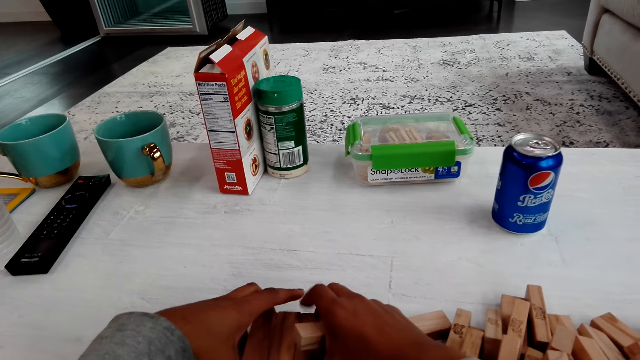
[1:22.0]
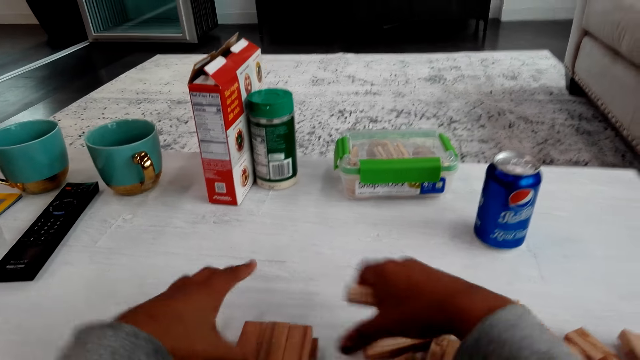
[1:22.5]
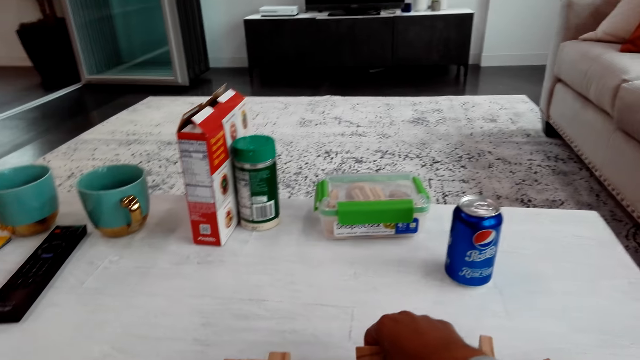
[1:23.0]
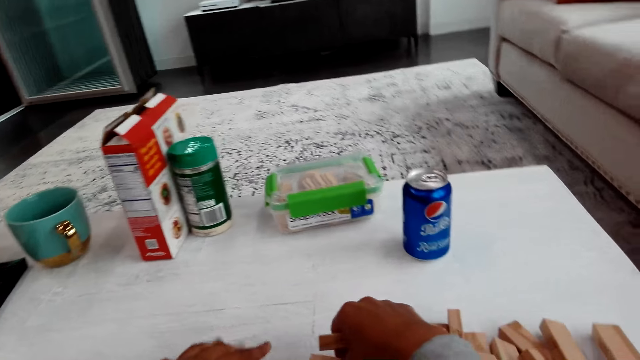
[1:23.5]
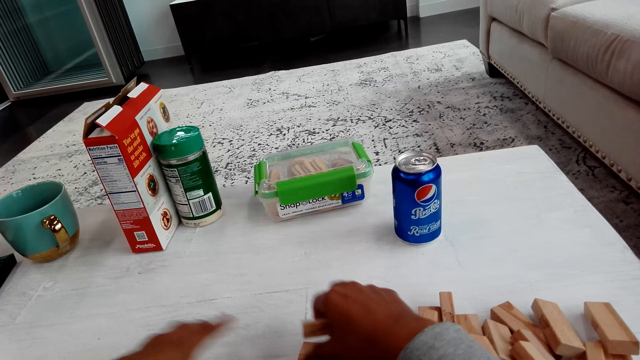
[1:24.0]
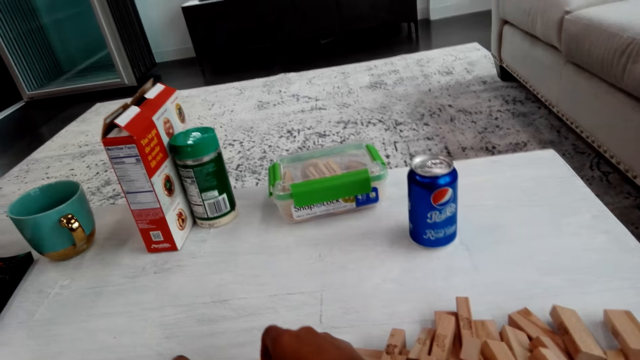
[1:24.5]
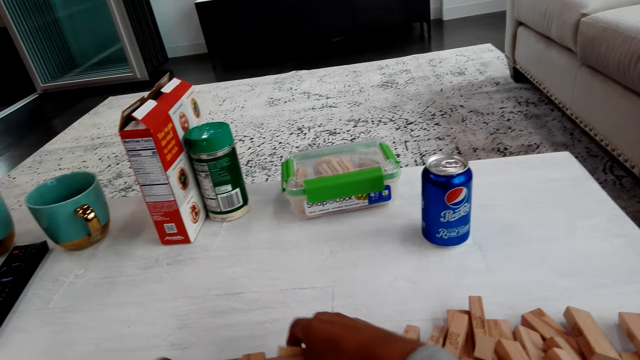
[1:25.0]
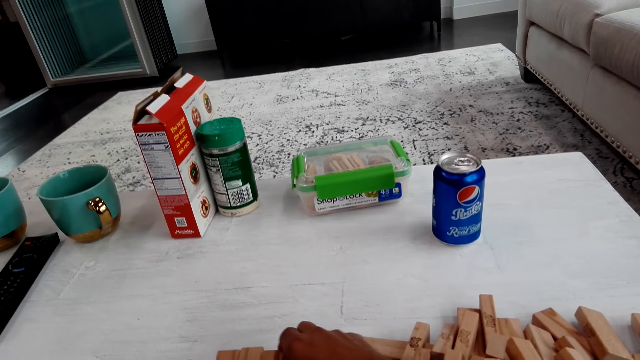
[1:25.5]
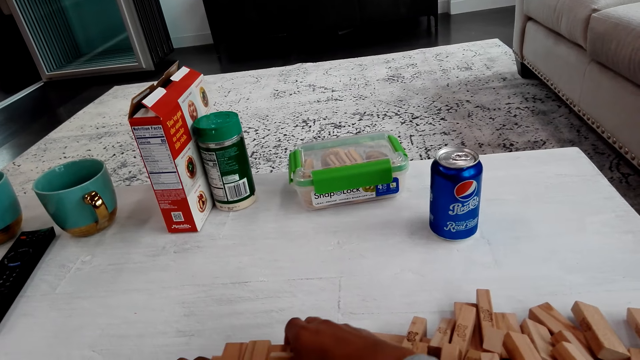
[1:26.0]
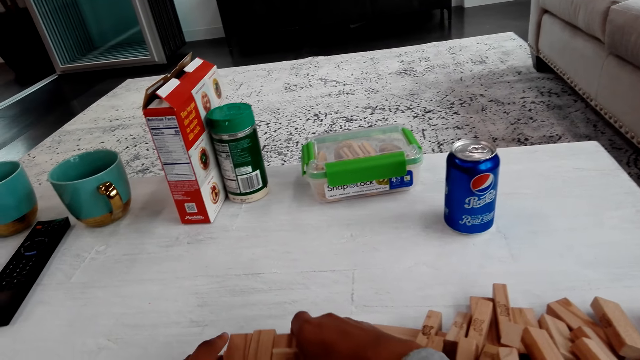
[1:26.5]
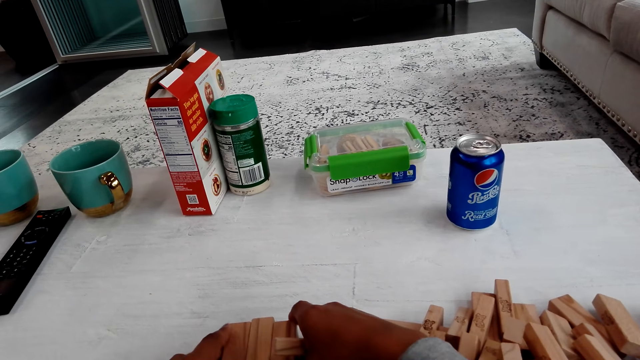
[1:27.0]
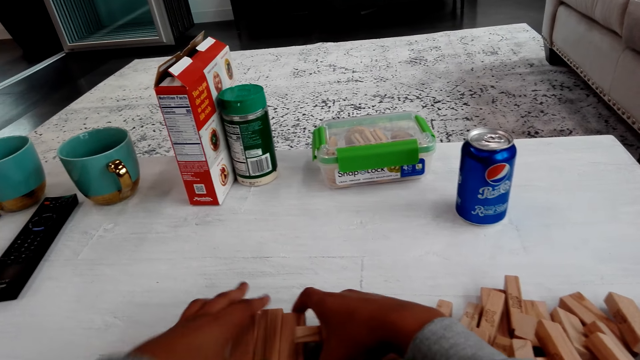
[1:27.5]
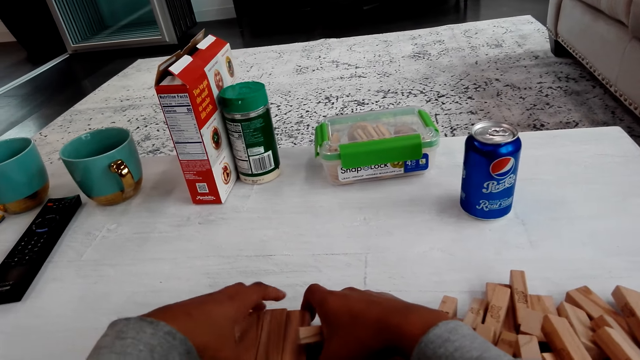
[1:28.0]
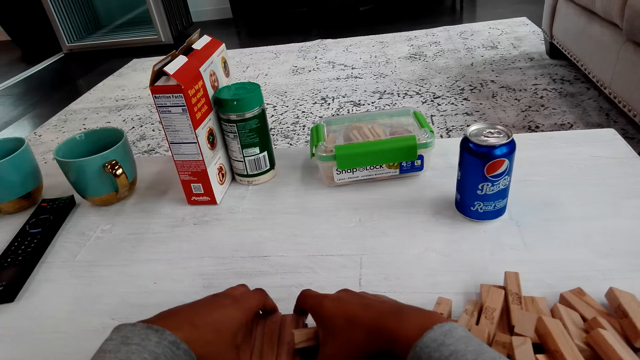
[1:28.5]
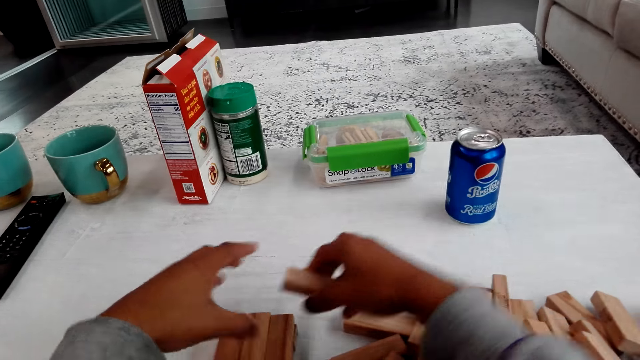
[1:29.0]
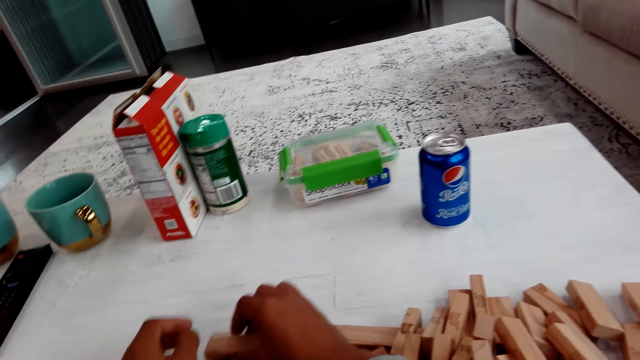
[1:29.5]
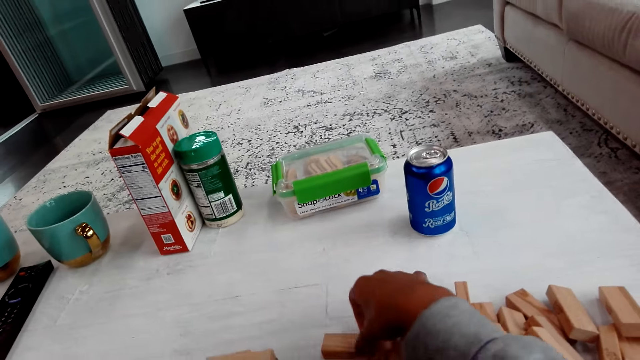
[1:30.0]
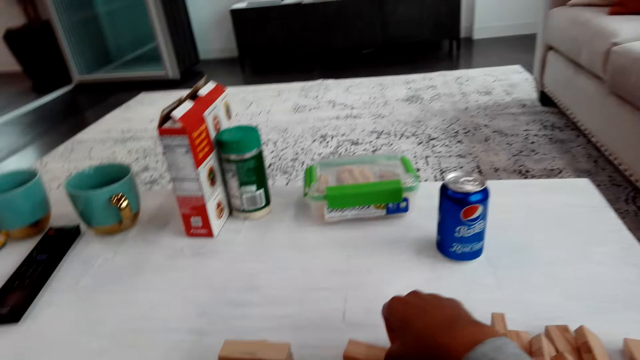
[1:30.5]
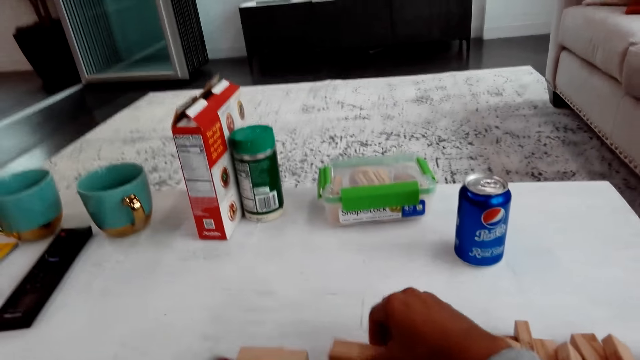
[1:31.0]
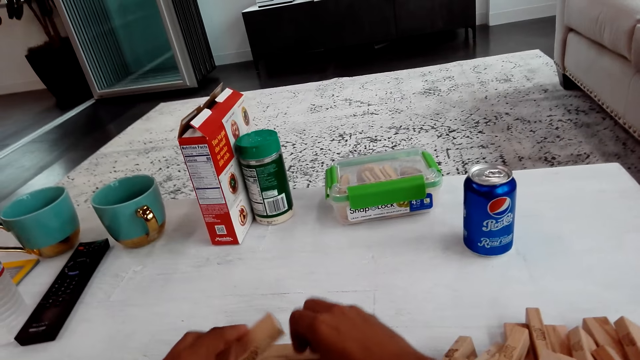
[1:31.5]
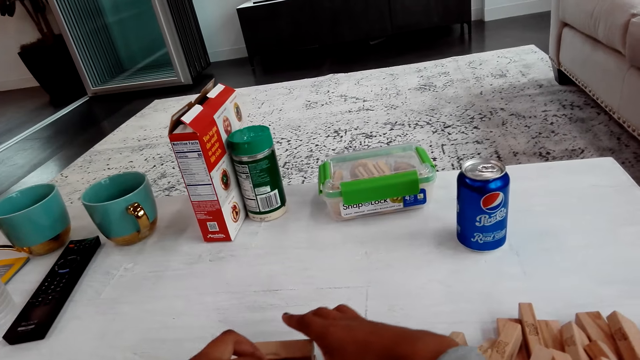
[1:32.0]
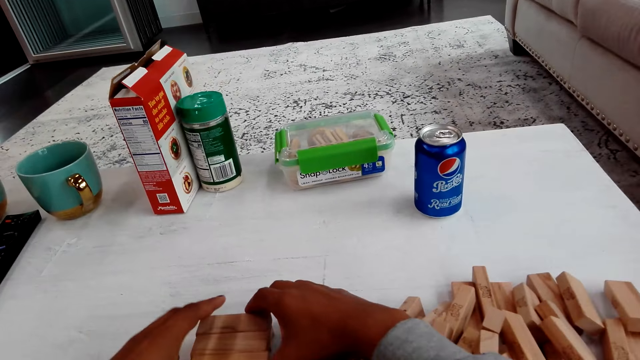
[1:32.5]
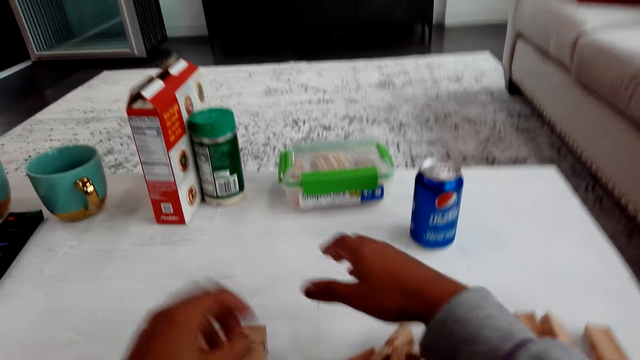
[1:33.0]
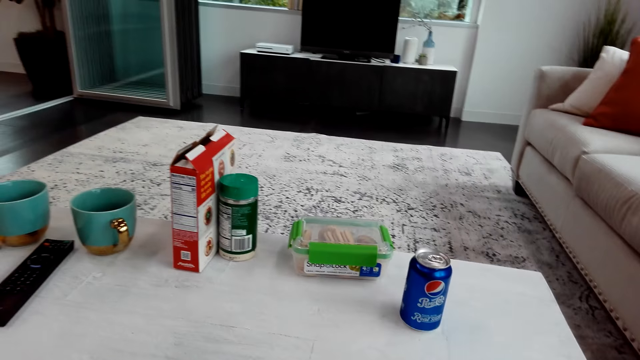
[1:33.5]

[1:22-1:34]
The camera wearer arranges the blocks. They play the trembling tower and talk.

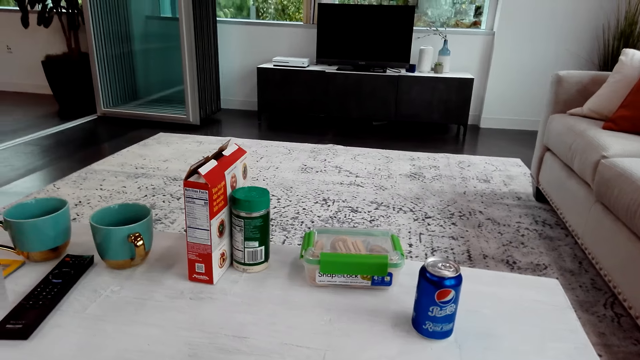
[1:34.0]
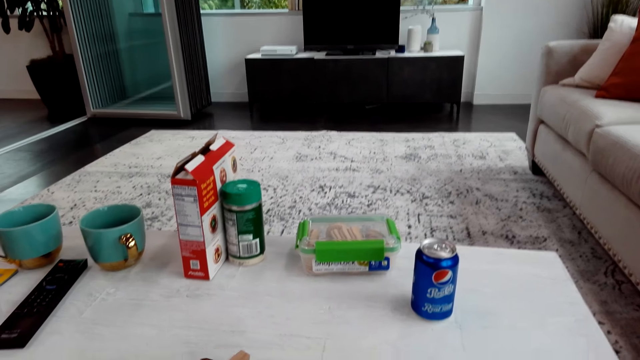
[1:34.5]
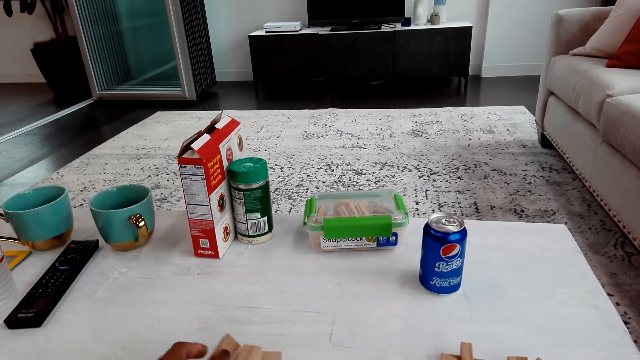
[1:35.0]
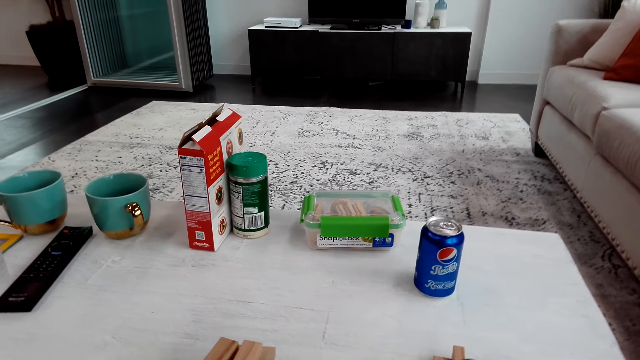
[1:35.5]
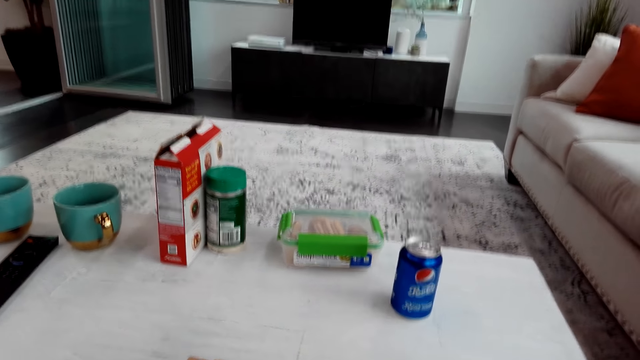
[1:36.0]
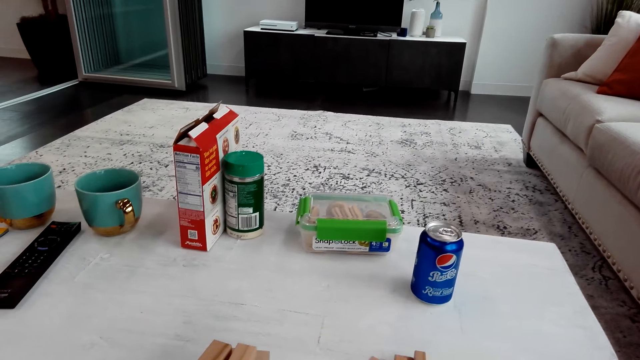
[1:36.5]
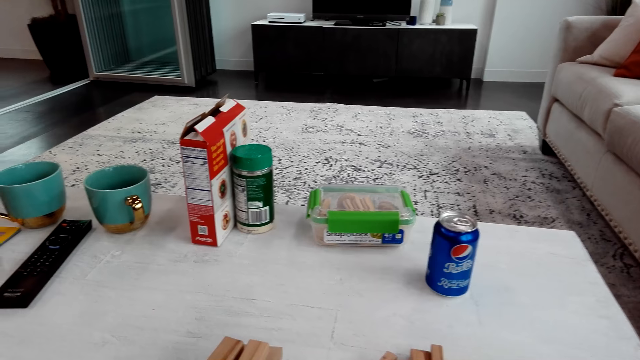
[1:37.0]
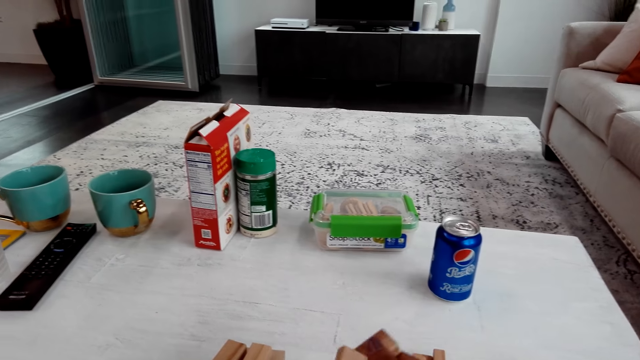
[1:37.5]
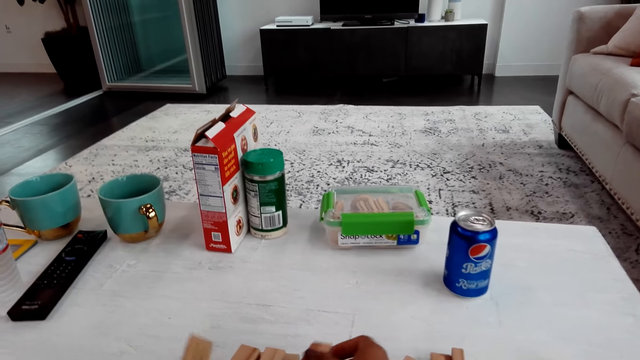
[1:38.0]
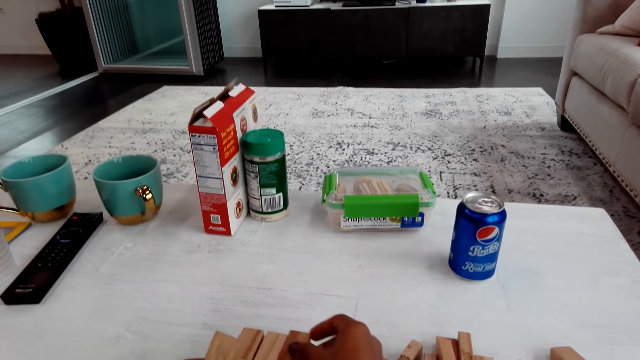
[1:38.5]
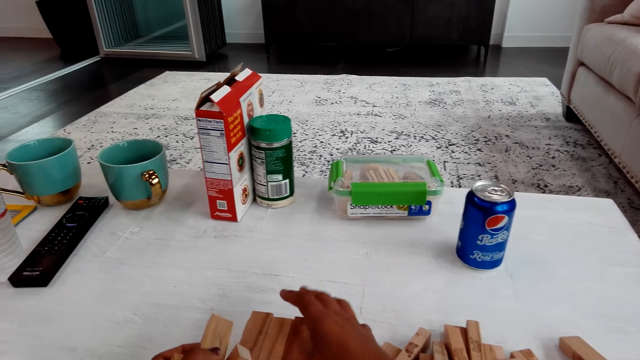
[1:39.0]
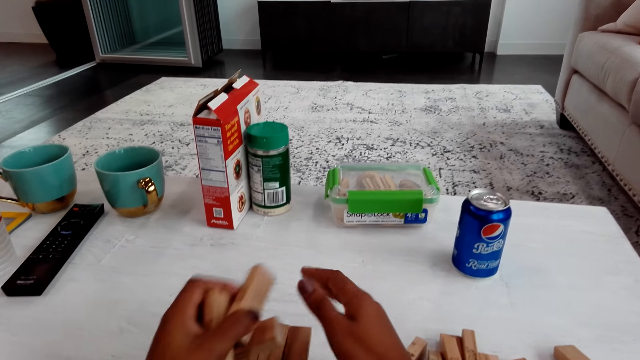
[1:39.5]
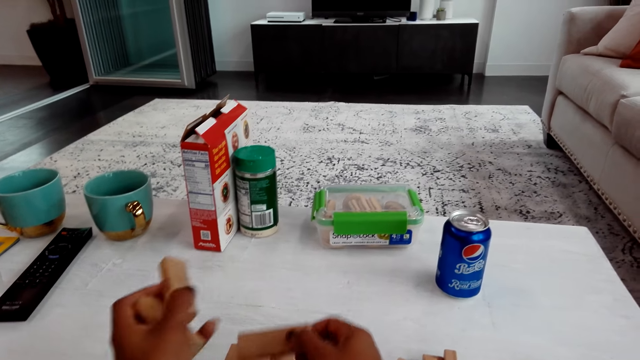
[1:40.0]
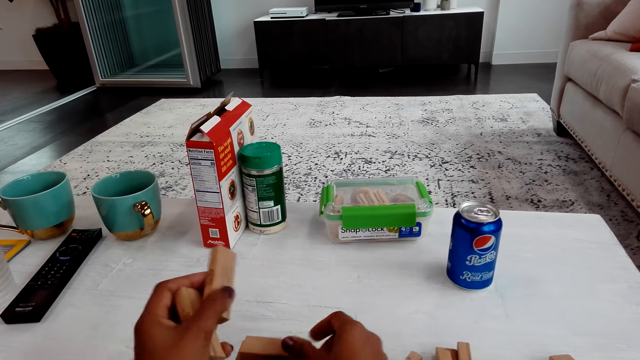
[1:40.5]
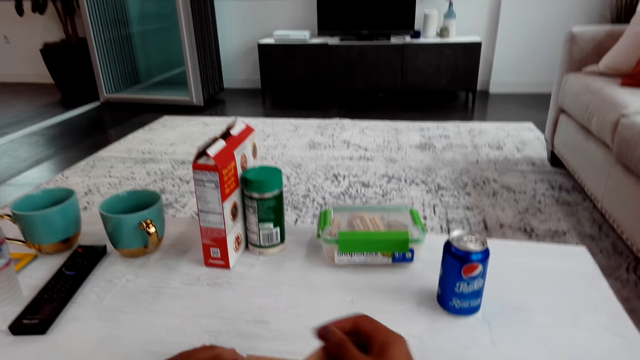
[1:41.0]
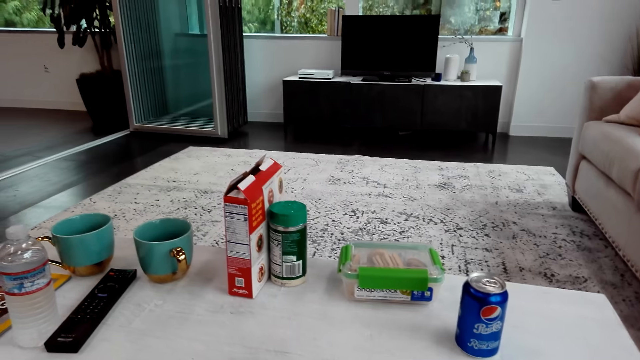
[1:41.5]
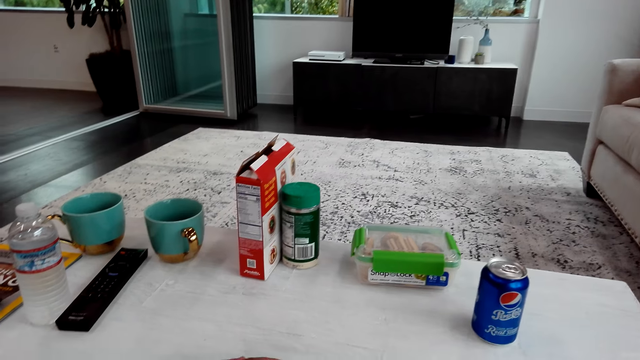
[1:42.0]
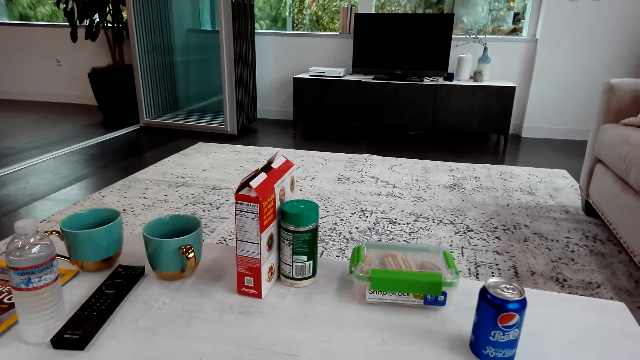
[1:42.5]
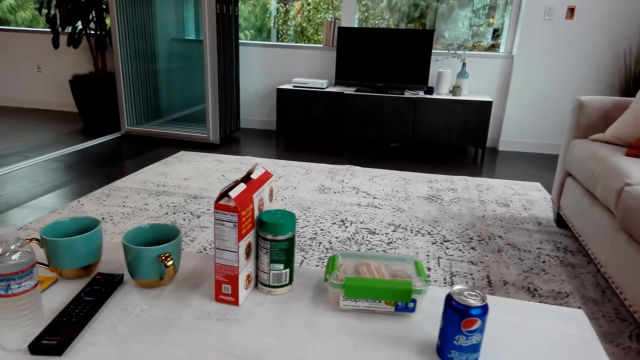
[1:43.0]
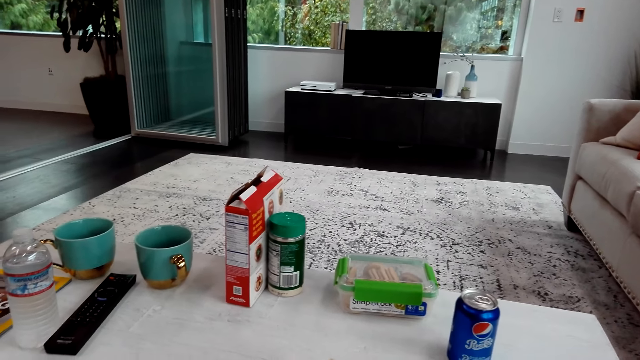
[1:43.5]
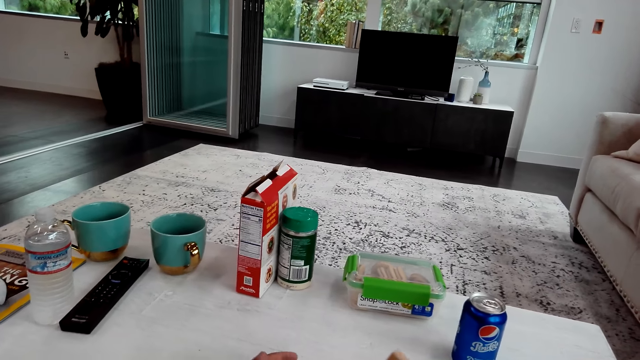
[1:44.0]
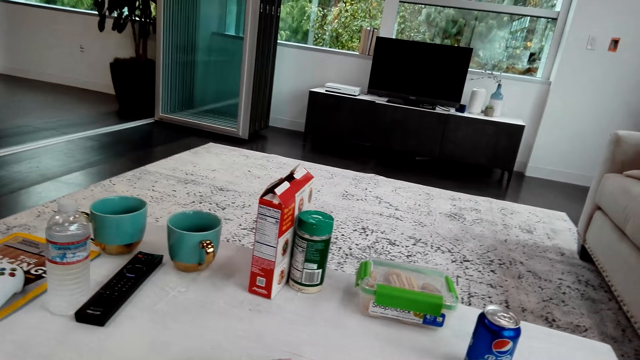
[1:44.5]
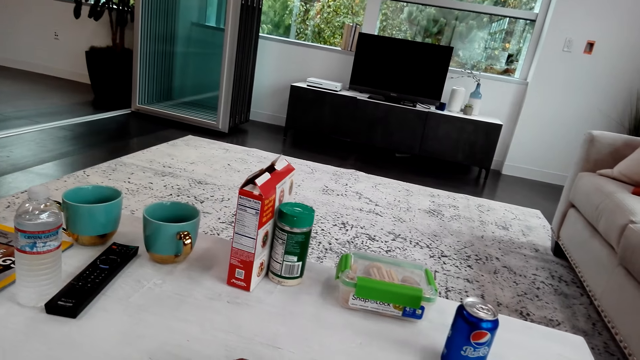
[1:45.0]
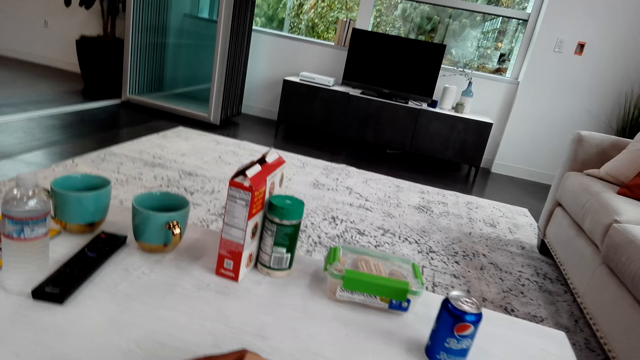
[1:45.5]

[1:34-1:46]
The camera wearer plays the trembling tower and talks. They play the trembling tower and talk again.
